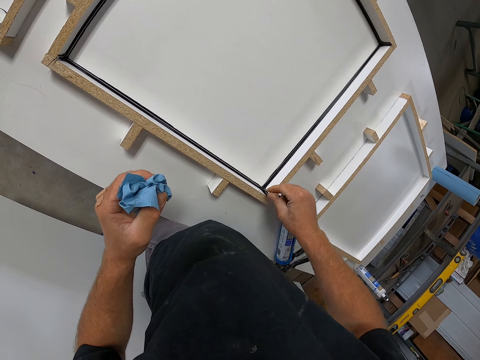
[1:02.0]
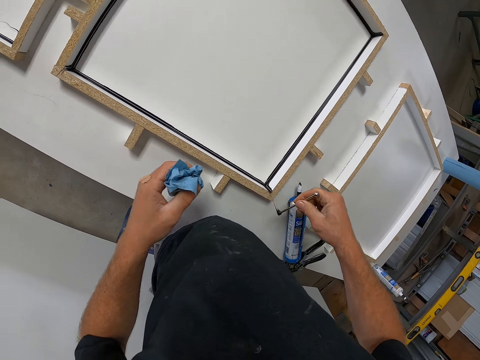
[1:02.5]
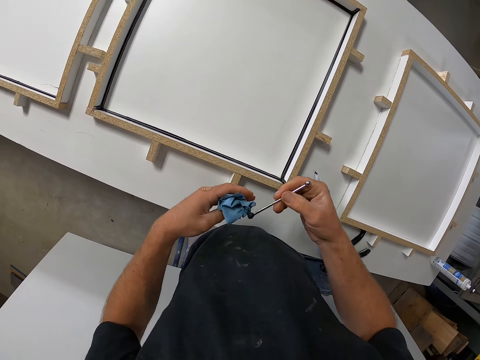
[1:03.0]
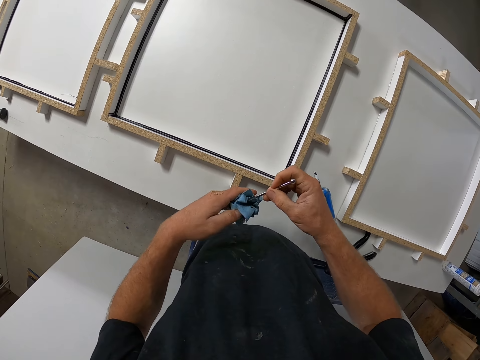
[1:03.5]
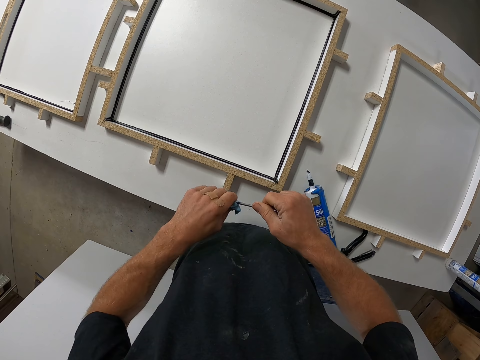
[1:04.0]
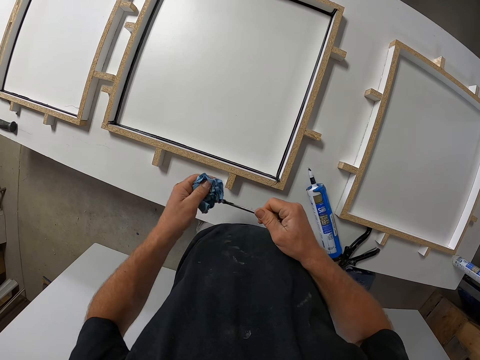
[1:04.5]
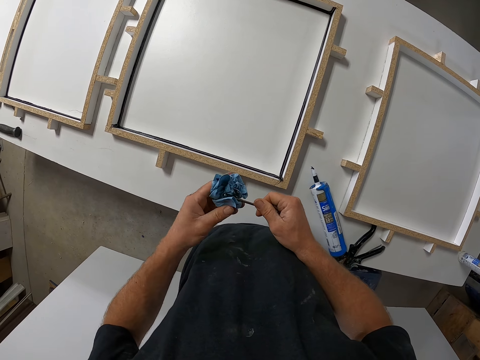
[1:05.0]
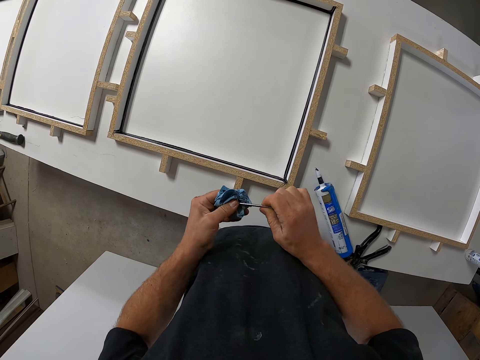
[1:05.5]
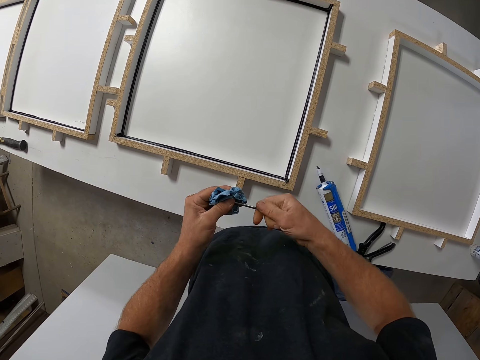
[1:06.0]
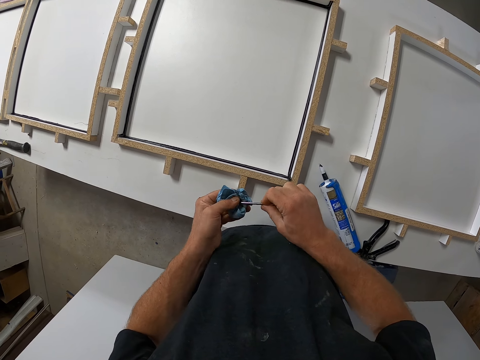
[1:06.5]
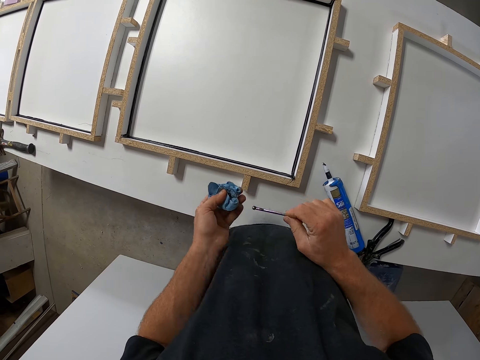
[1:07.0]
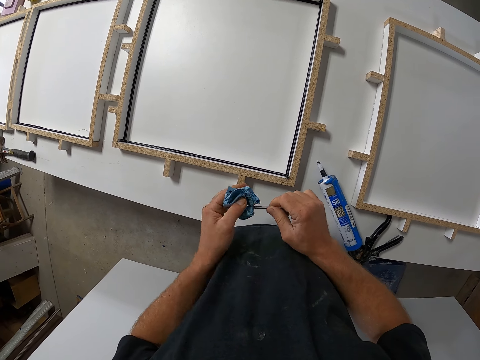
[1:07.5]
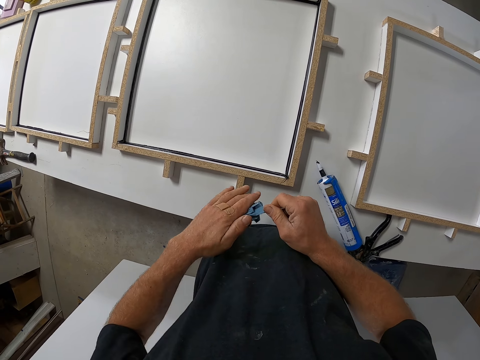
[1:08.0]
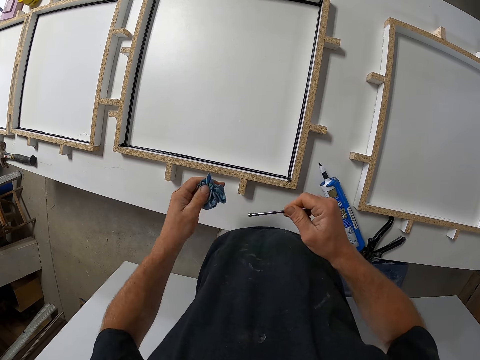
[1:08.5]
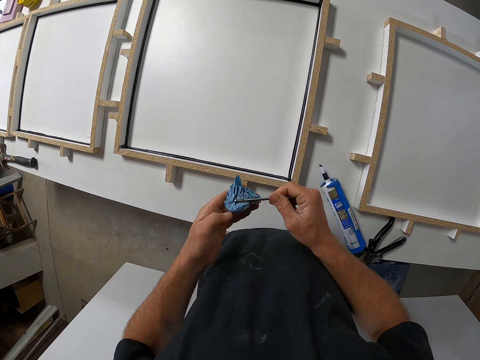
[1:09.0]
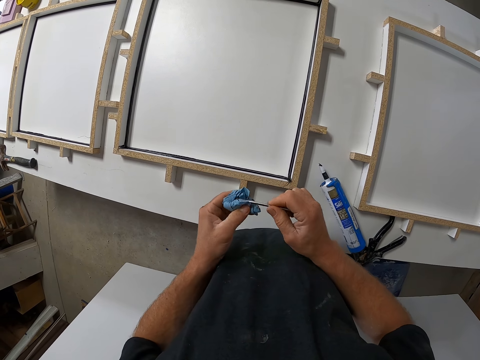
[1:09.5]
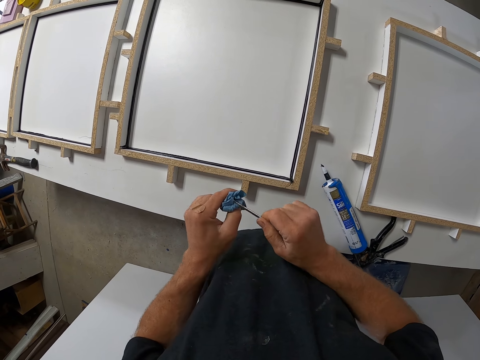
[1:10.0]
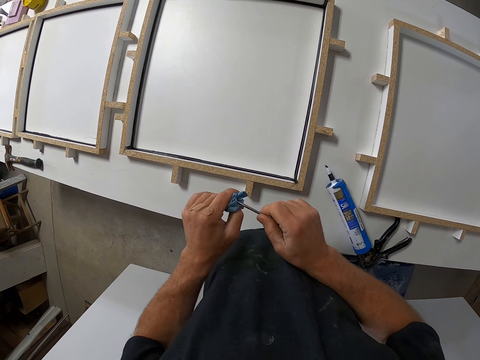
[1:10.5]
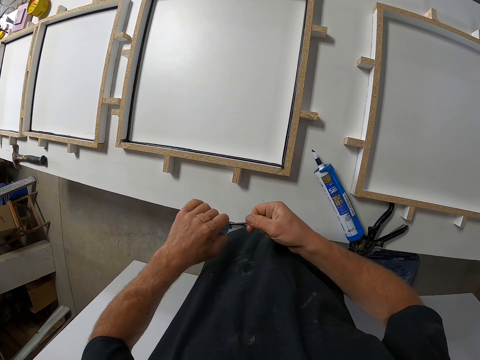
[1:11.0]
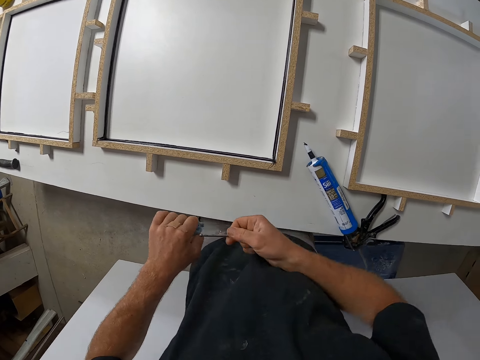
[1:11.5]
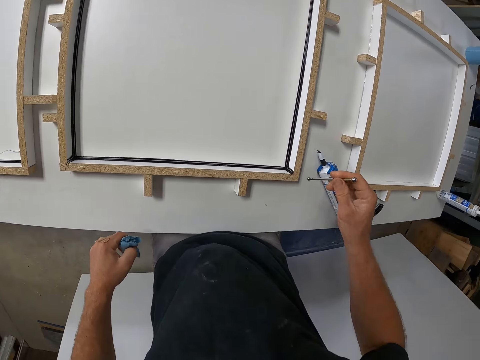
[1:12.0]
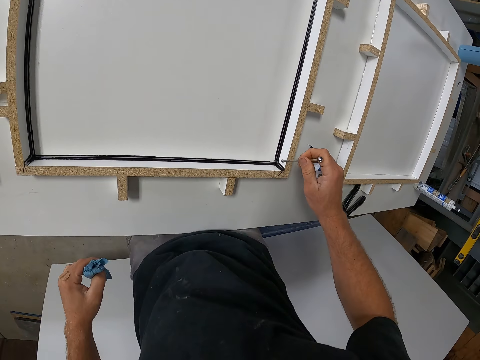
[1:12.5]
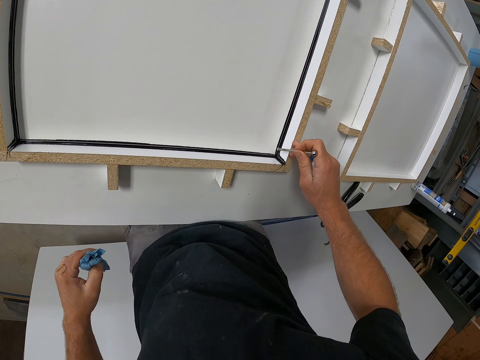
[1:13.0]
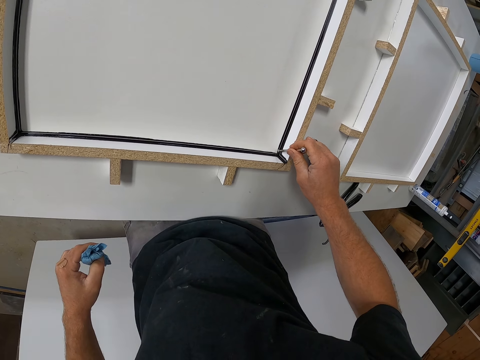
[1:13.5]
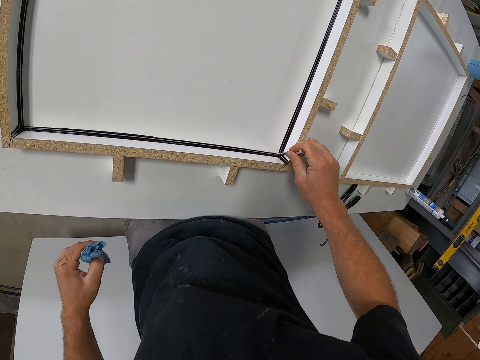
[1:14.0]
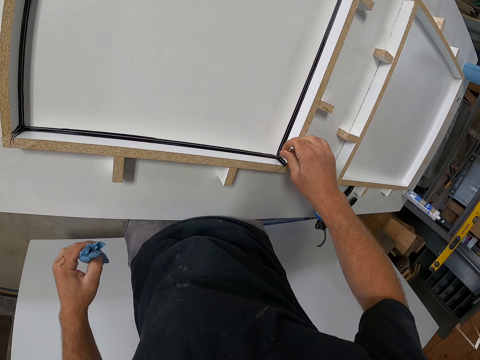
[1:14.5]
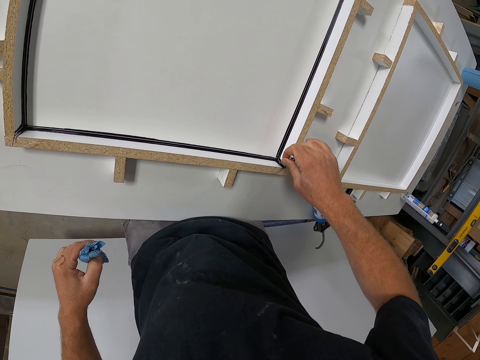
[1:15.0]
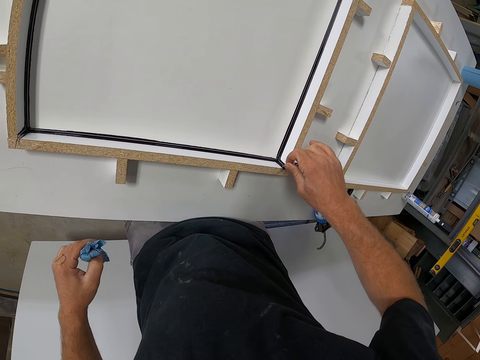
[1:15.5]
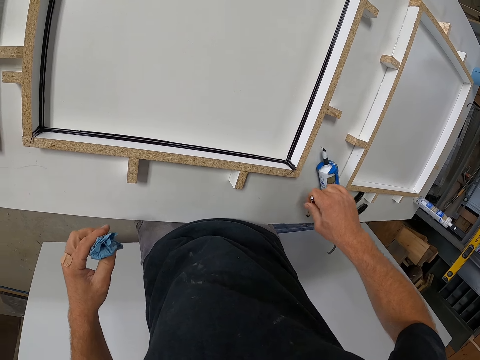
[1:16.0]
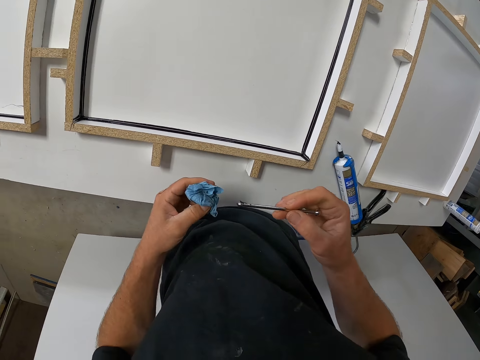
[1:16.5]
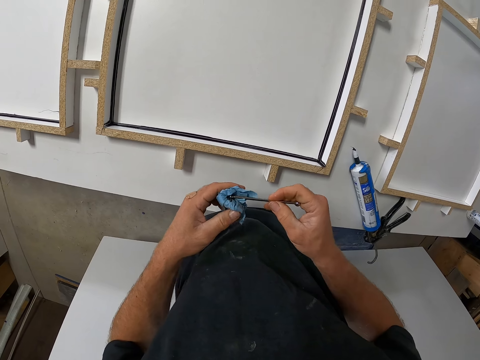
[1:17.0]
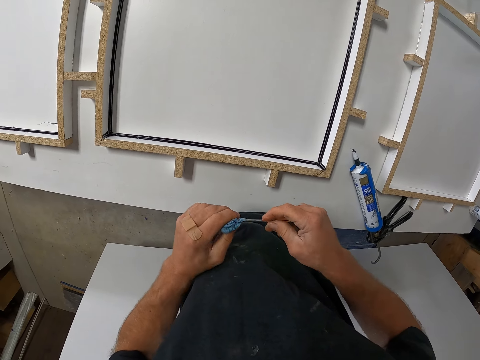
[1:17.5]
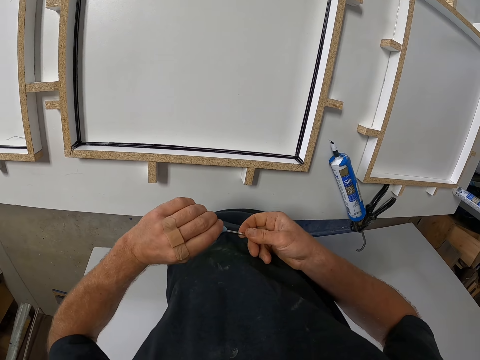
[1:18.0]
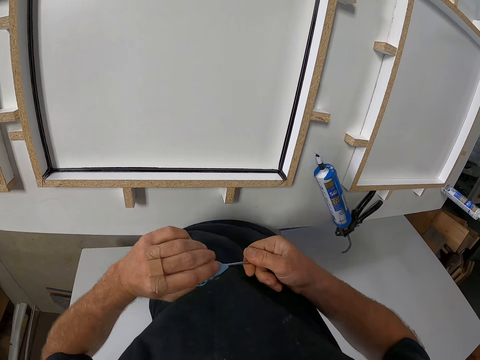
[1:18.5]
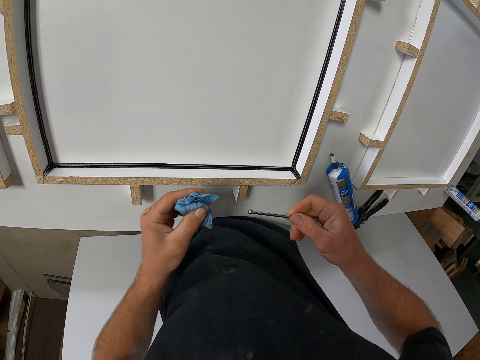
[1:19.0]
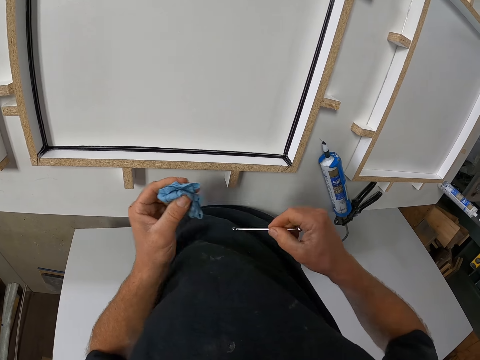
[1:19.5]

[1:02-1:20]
The camera wearer wipes a piece of iron or tool on the paper towel. They take some glue from the frame with the piece of iron. They spread the silicon on the woodwork with the tool. They wipe the piece of iron on the paper towel.

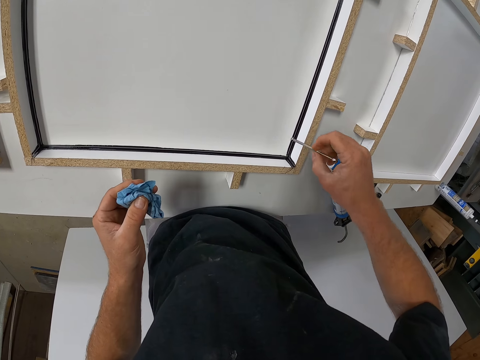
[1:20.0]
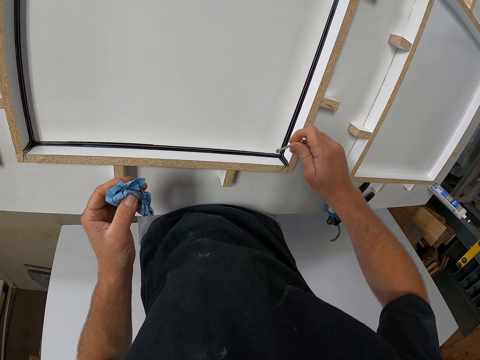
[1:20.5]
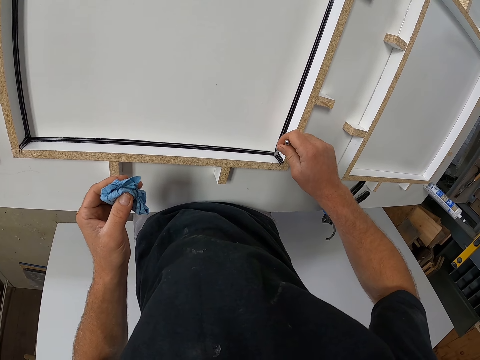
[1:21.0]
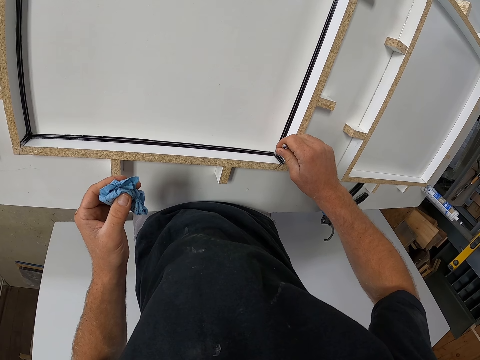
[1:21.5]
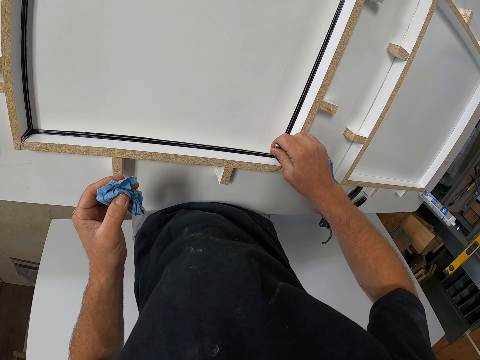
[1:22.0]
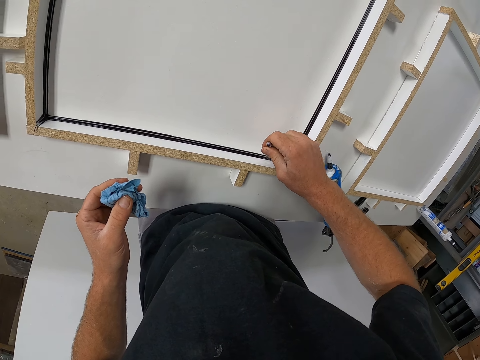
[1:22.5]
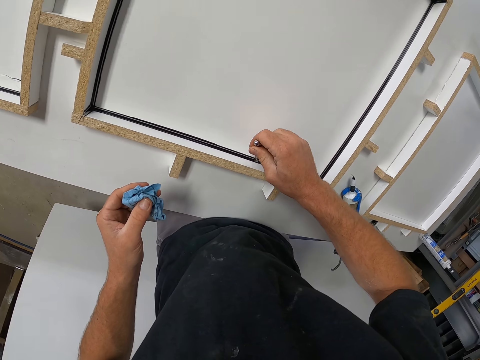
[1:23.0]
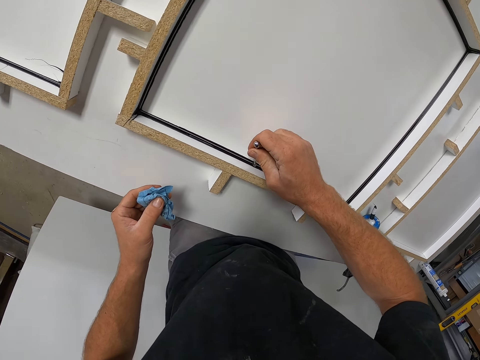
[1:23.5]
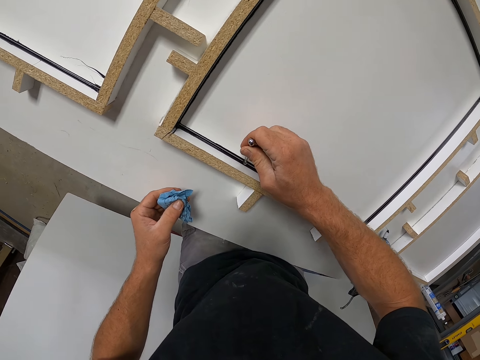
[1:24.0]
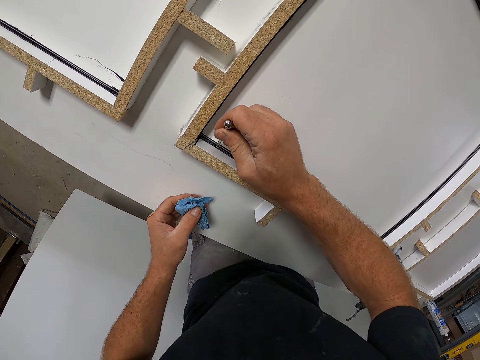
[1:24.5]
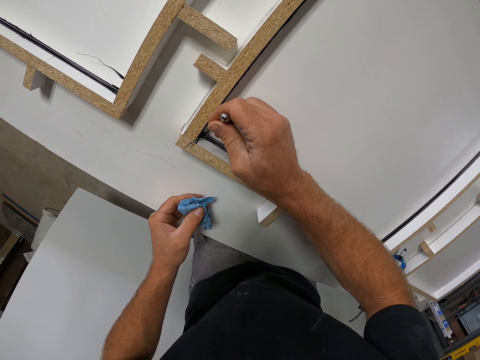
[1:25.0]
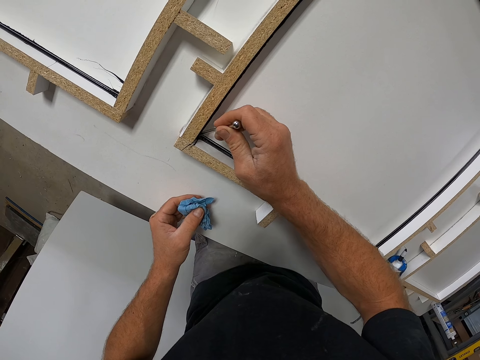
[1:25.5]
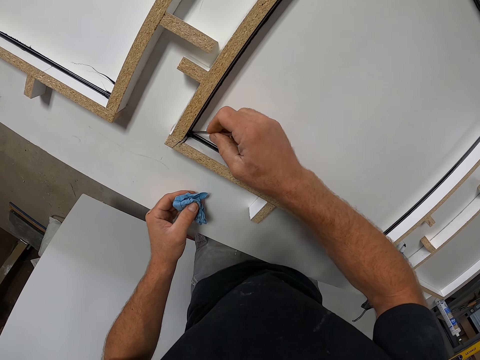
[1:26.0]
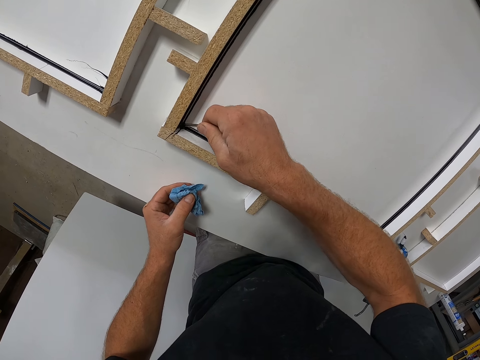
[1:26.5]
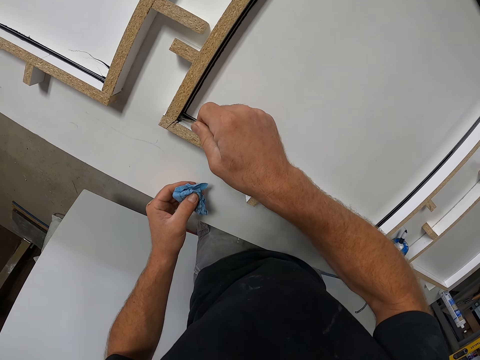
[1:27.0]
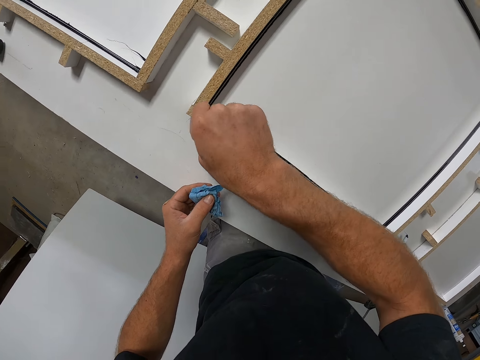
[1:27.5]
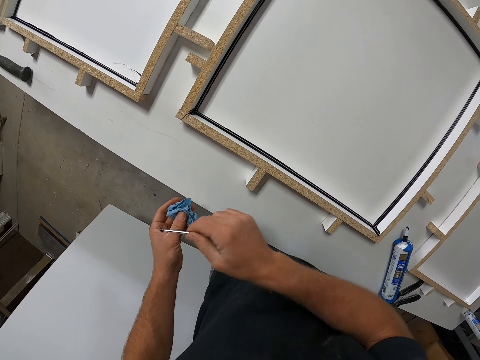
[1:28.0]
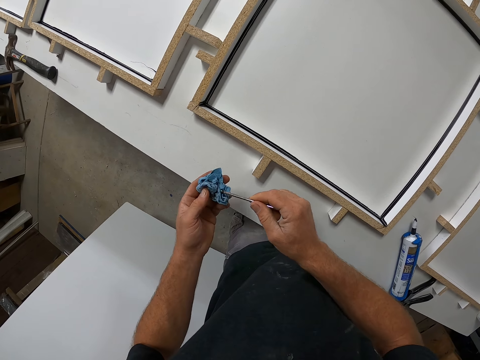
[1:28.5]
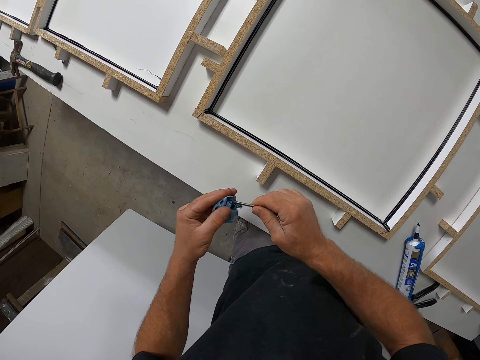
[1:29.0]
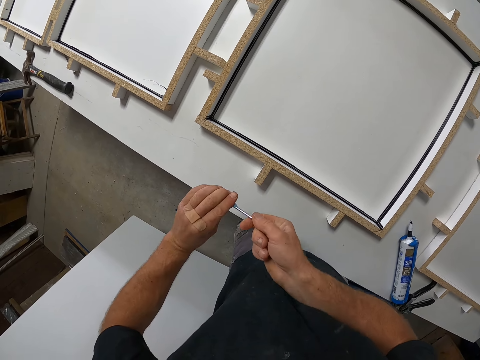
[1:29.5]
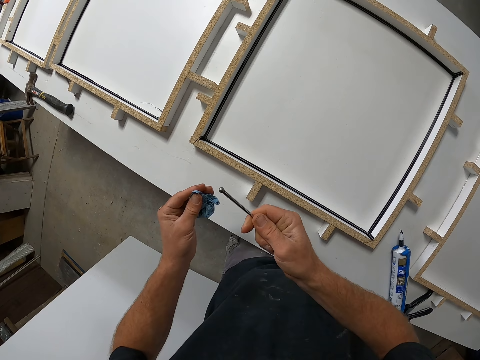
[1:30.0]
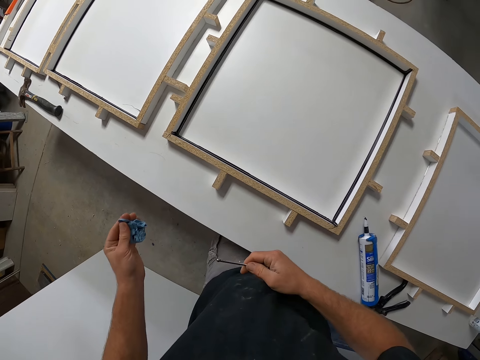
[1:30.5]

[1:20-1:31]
The camera wearer takes some glue from the frame with a piece of iron or tool. They spread the silicon on the woodwork with the tool. They wipe the piece of iron on the paper towel.
